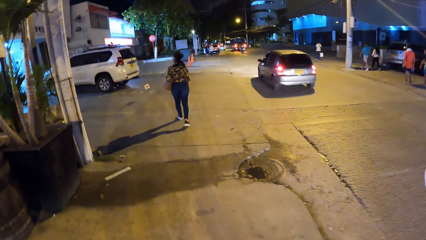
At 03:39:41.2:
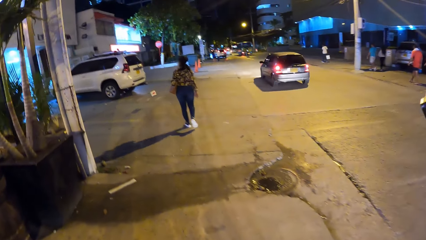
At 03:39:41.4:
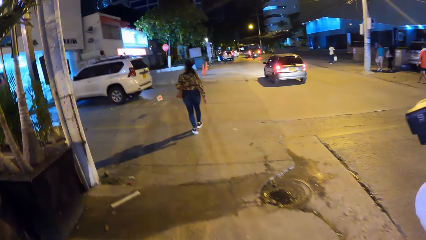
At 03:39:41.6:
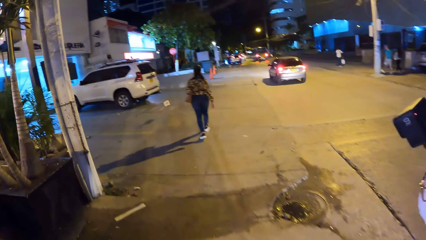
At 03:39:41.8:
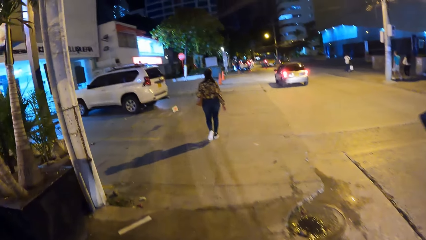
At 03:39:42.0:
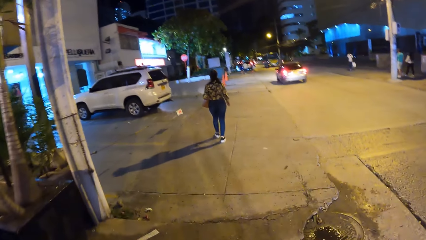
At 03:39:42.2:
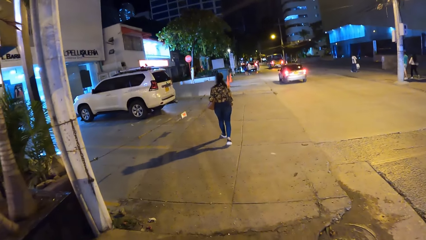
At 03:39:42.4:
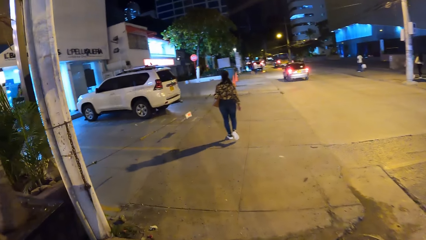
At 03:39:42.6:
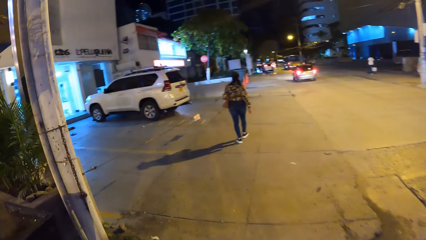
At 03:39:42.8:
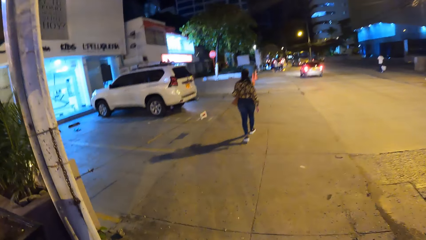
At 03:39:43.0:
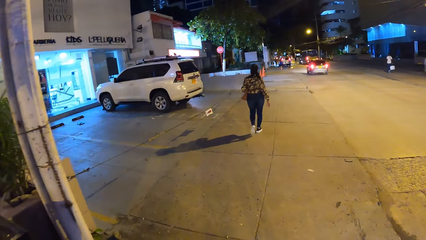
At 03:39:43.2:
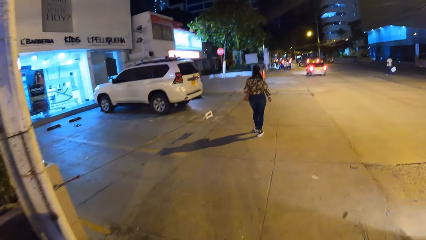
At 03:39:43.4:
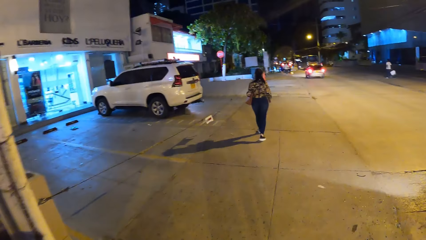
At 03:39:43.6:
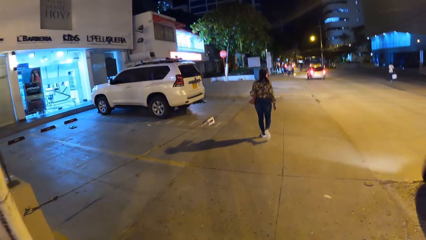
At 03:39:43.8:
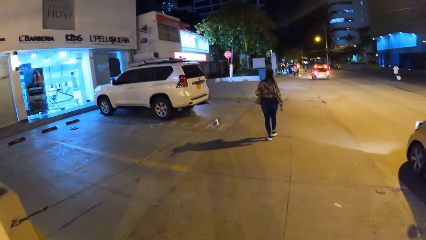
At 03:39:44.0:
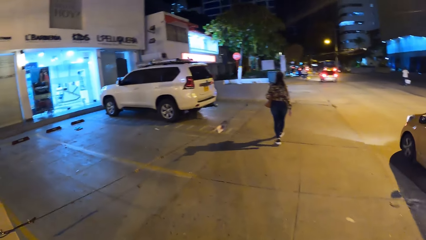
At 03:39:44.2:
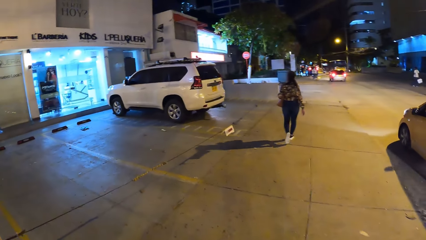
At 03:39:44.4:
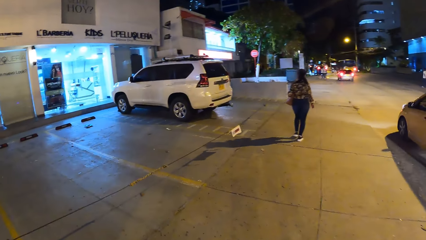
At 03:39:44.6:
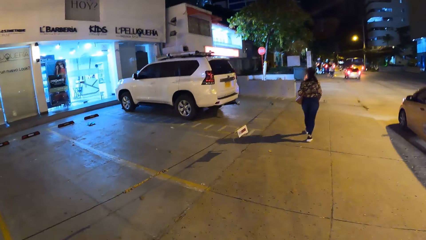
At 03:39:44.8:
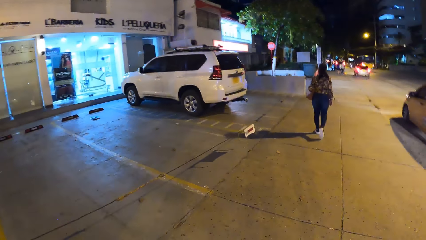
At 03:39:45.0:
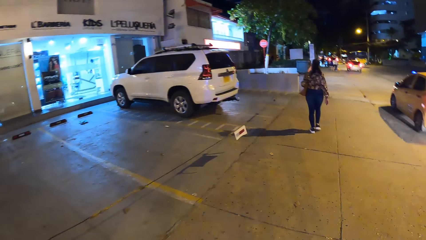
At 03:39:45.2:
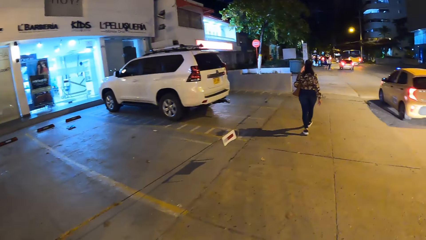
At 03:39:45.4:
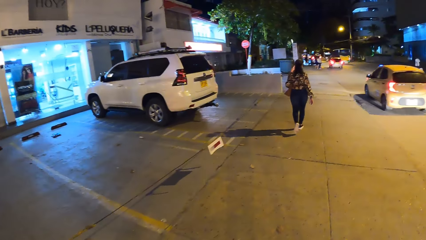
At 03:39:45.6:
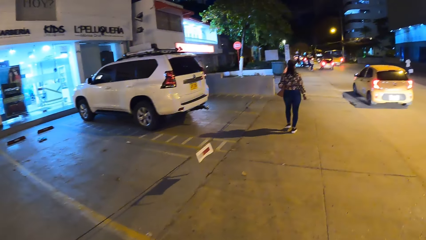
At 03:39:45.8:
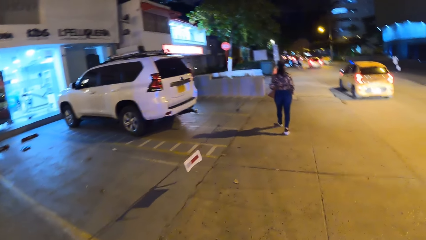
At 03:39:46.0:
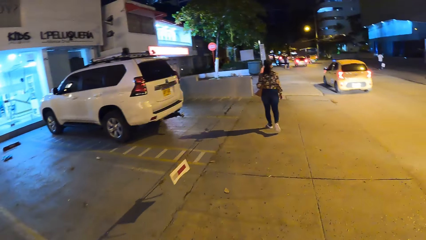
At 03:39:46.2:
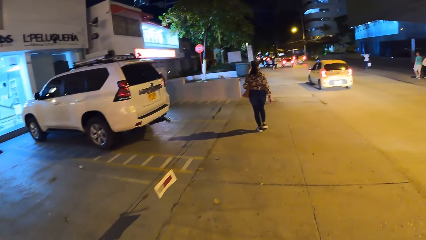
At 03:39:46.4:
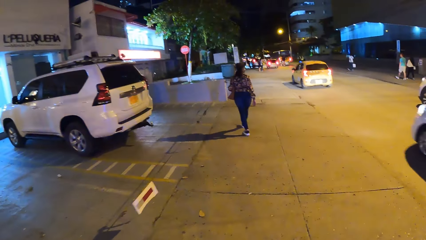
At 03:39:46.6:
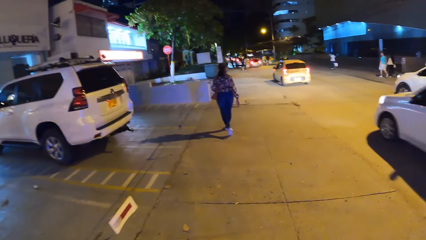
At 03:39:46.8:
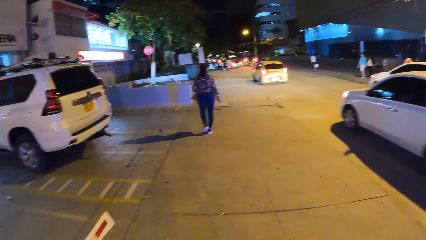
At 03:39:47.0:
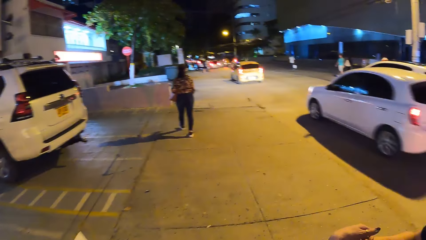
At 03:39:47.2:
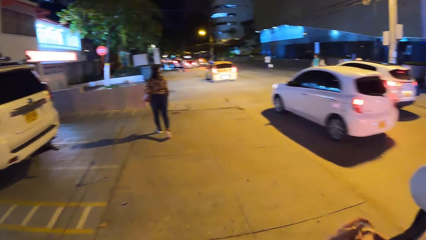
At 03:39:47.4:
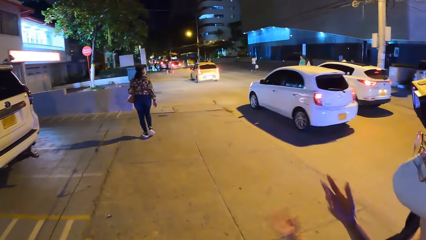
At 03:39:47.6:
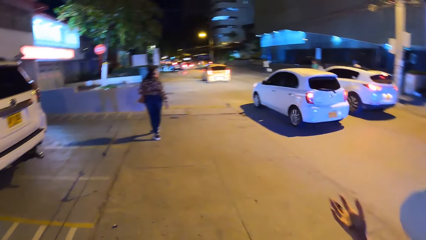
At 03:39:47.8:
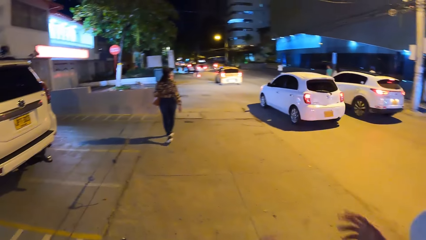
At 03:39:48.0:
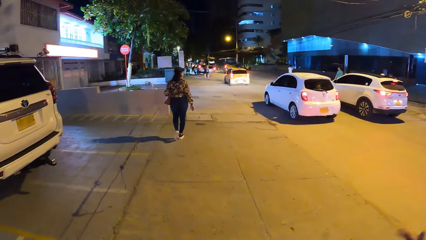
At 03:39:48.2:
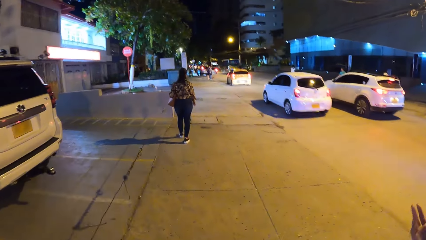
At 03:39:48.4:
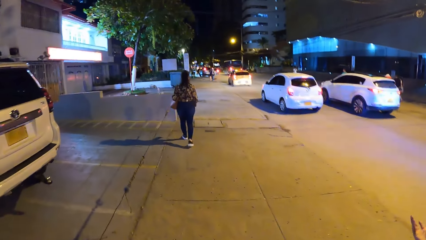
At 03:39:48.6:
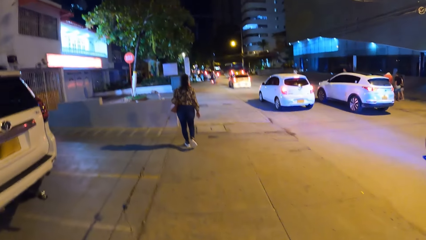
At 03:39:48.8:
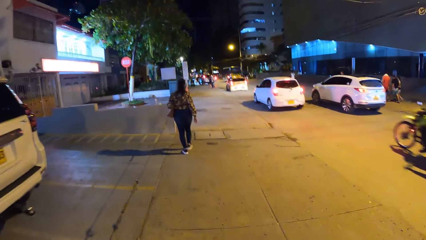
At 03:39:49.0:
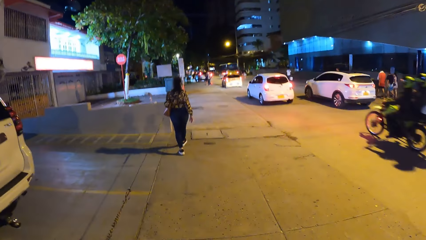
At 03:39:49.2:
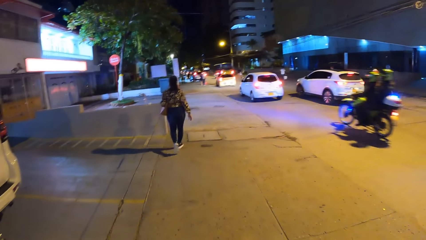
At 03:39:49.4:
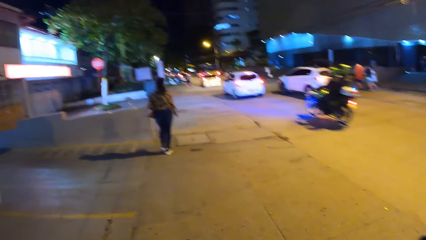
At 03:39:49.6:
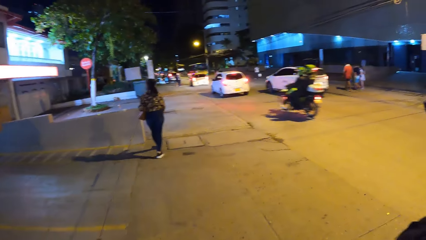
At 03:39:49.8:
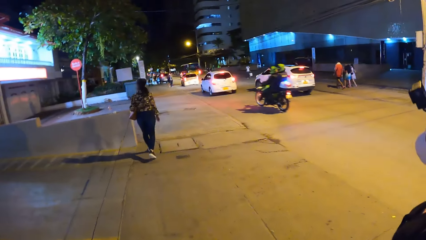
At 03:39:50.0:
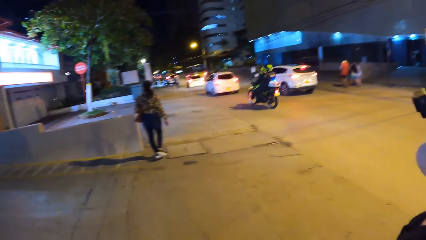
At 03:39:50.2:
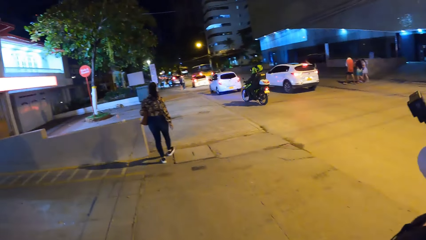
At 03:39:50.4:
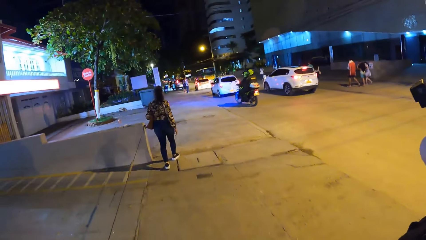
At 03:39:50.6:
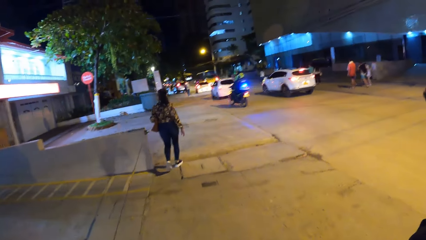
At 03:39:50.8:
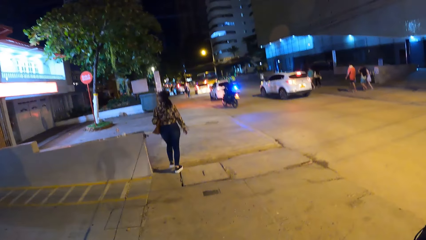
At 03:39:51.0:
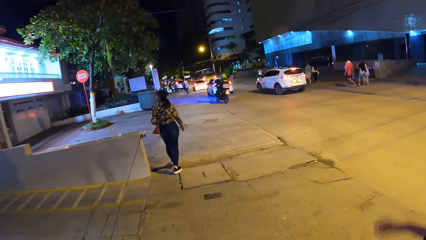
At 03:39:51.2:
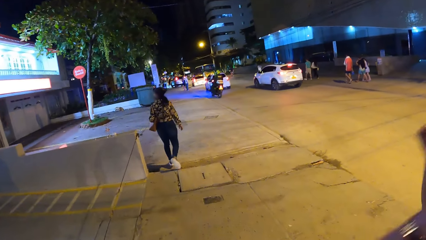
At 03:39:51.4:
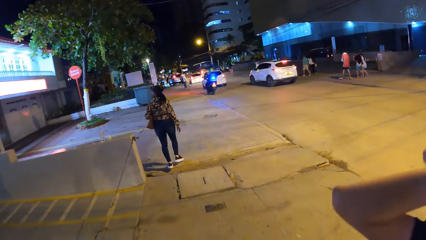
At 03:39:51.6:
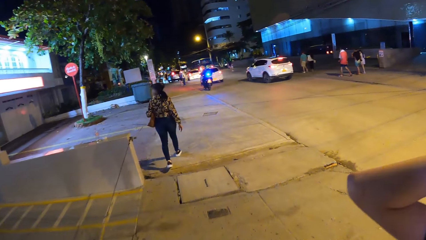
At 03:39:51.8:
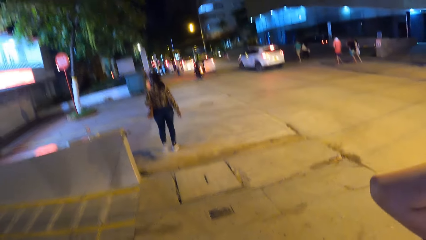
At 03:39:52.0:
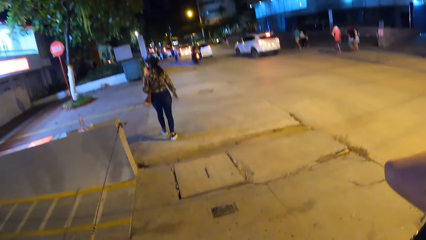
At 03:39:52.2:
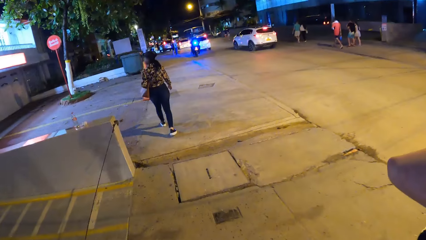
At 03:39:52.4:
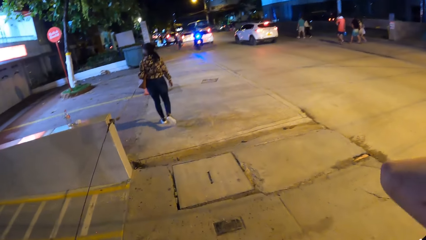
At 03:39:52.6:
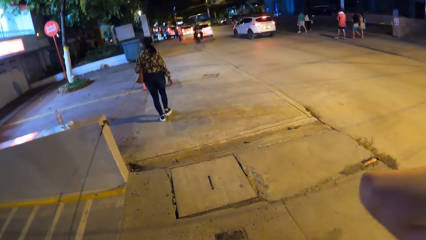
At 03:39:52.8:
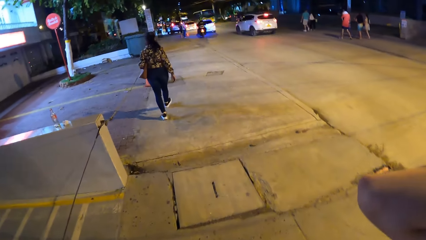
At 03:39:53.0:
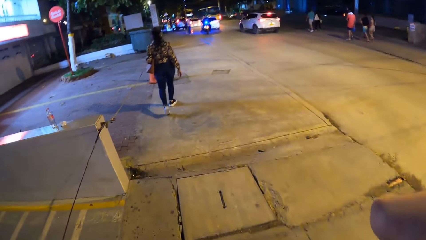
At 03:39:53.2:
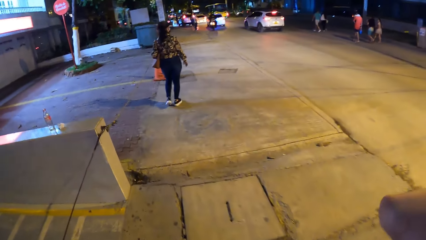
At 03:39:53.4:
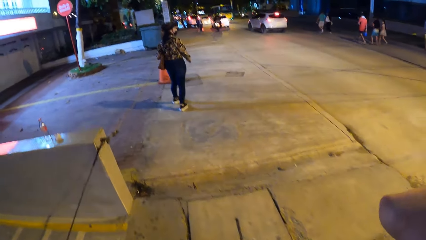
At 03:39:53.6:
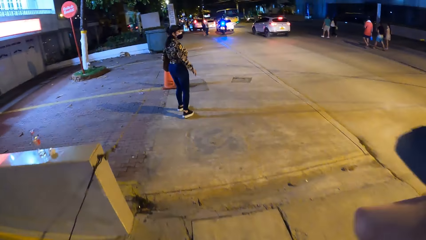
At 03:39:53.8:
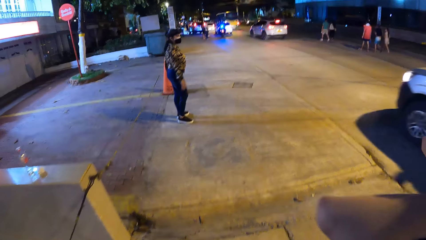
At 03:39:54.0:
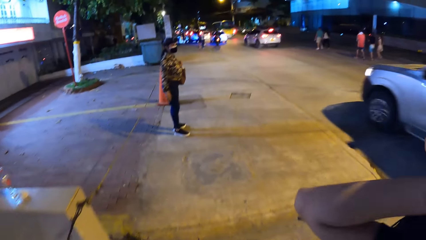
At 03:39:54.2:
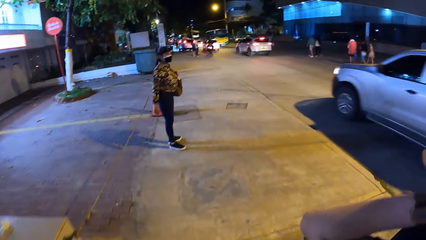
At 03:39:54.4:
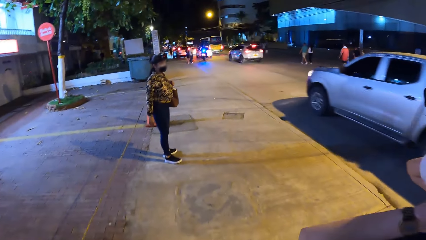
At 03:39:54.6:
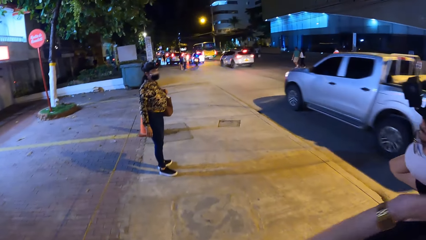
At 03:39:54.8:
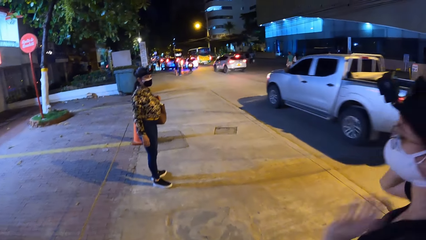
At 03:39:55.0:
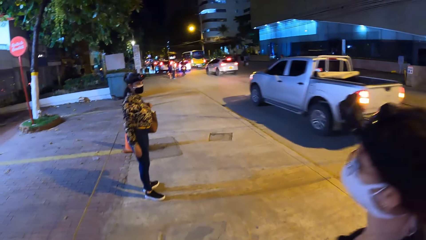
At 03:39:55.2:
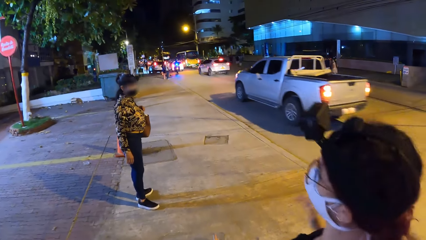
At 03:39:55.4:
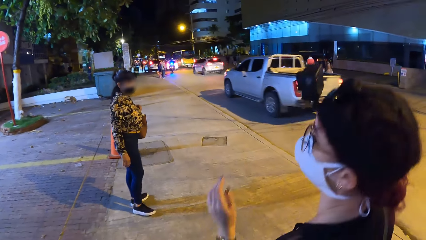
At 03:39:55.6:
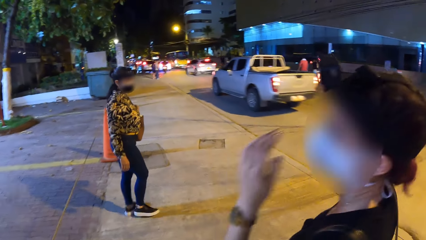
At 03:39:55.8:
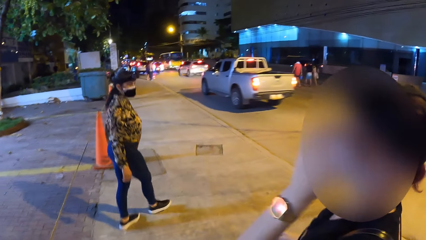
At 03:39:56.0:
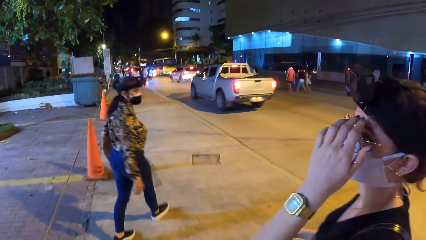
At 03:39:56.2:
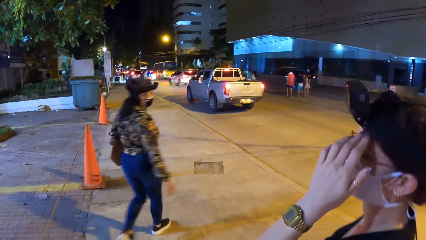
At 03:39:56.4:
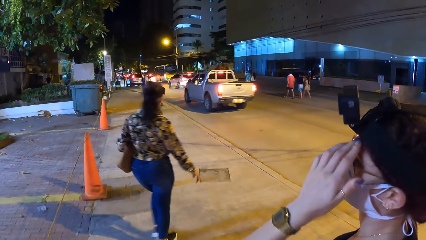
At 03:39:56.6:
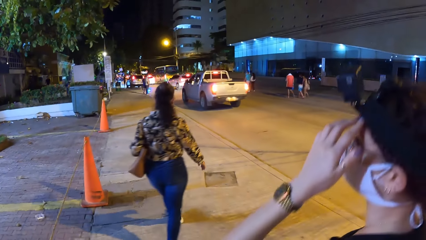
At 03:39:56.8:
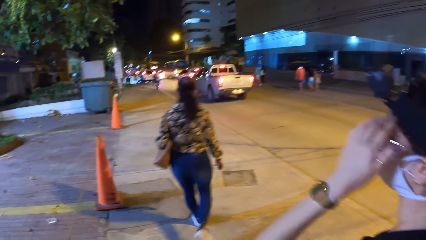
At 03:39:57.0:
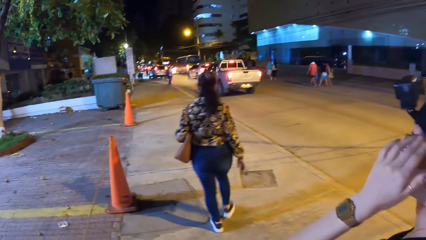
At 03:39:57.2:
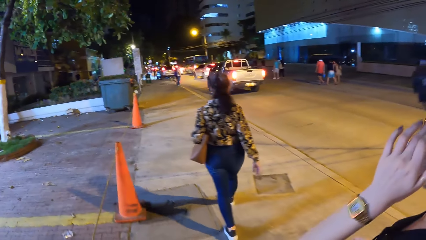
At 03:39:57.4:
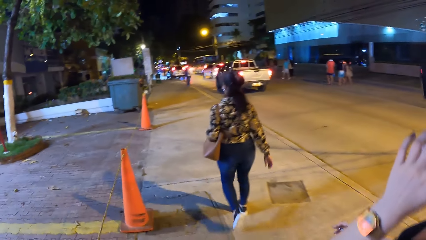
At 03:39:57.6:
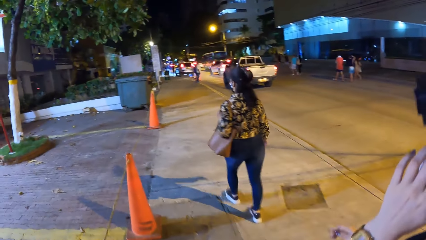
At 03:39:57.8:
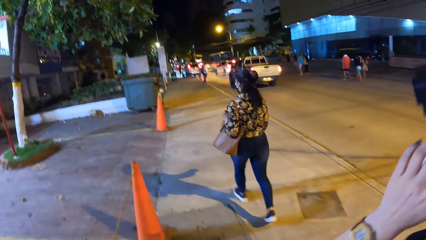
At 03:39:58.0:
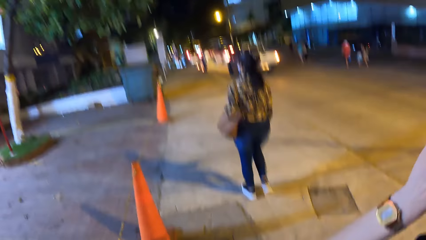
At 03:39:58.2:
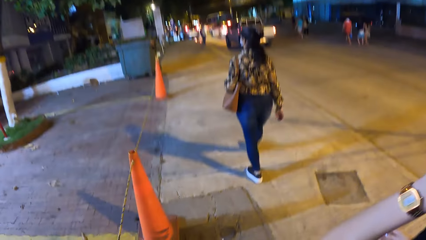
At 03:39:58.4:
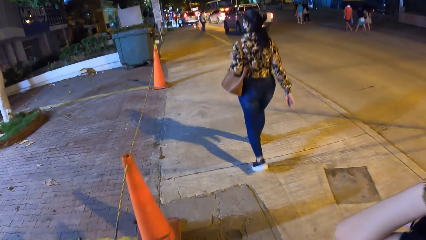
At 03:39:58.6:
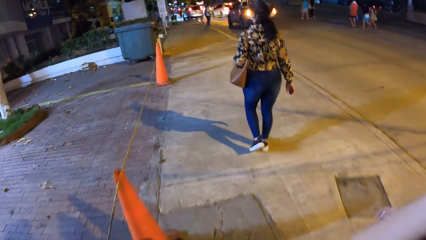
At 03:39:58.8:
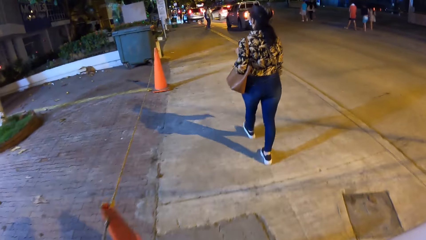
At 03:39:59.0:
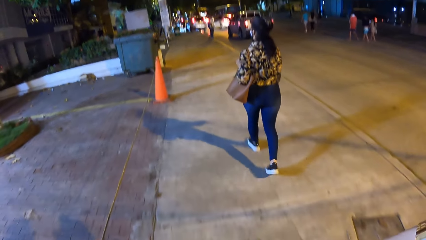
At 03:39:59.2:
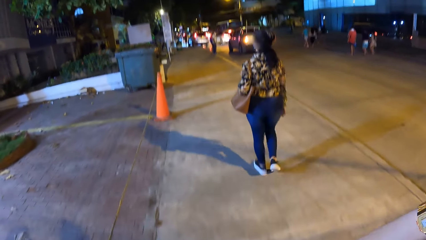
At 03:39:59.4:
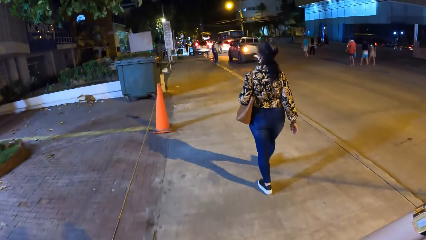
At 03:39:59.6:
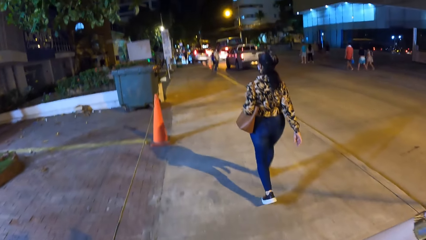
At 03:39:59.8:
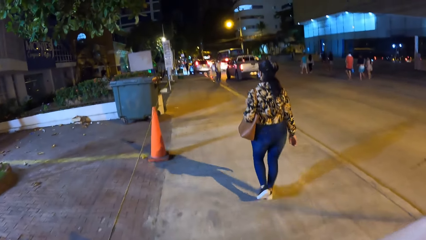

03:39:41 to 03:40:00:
A woman does something. Another woman looks around and stops. The first woman rubs her face. The other woman walks on a street.
